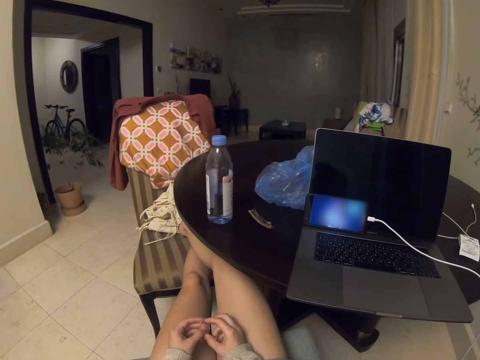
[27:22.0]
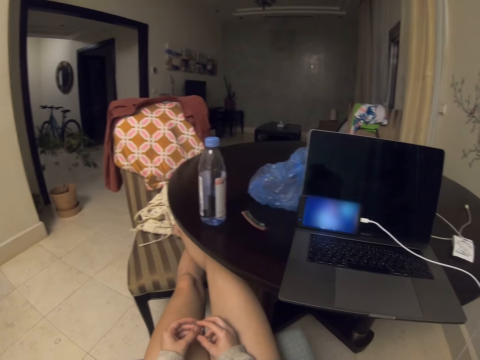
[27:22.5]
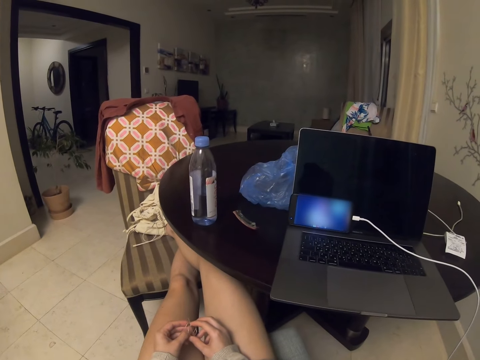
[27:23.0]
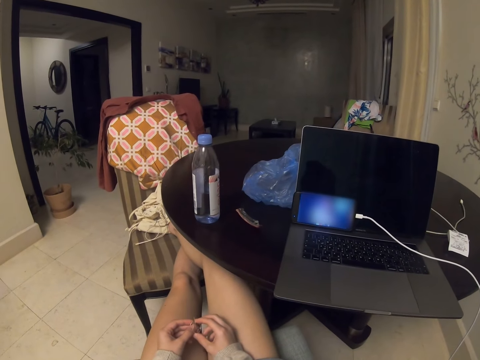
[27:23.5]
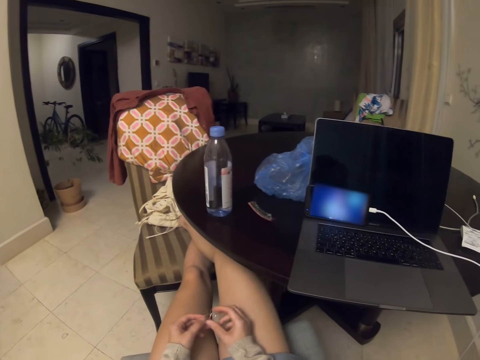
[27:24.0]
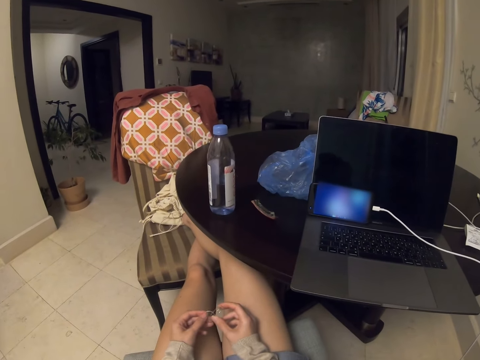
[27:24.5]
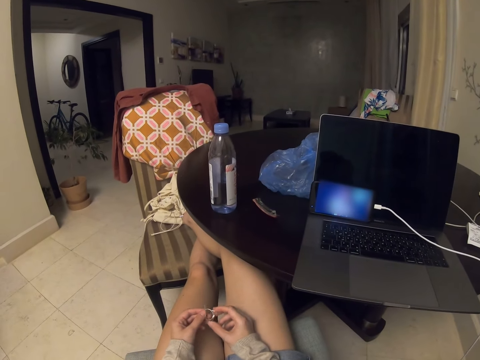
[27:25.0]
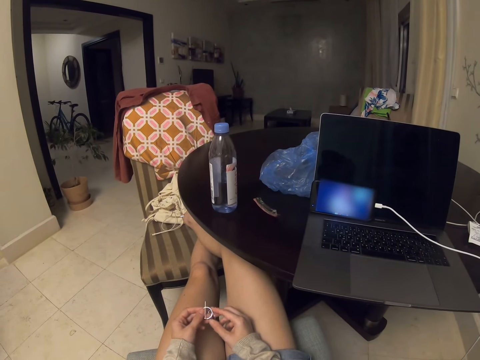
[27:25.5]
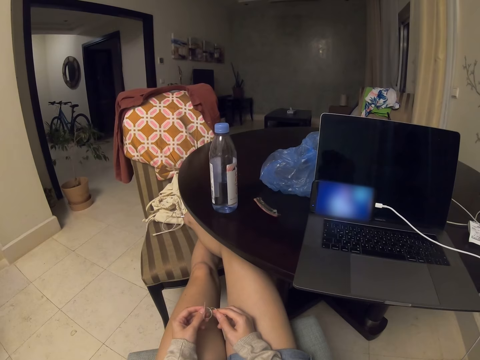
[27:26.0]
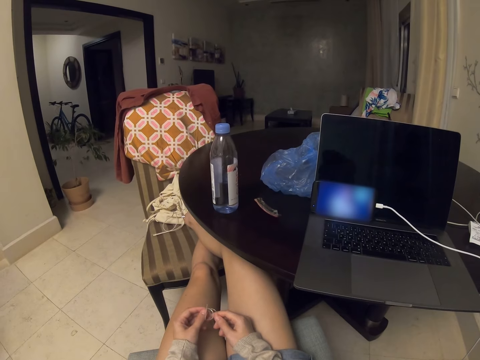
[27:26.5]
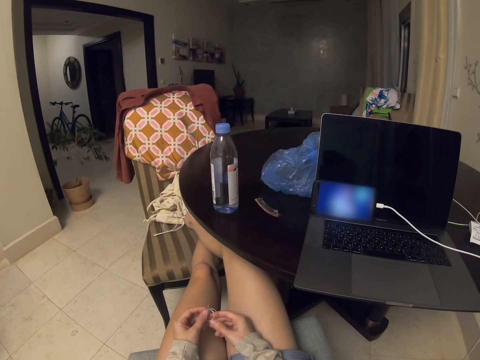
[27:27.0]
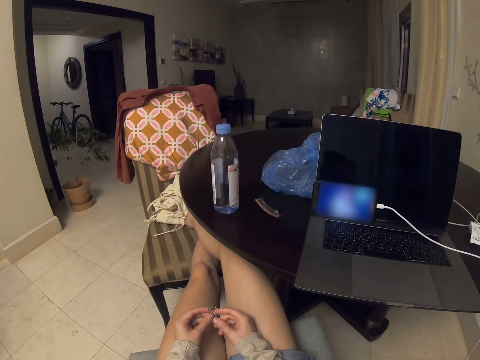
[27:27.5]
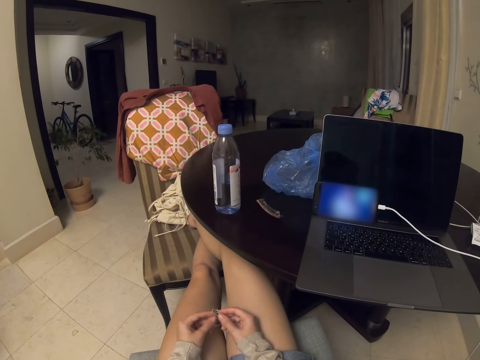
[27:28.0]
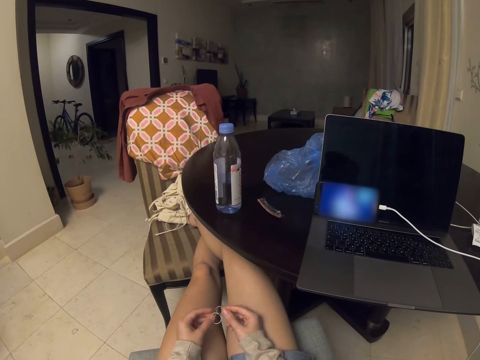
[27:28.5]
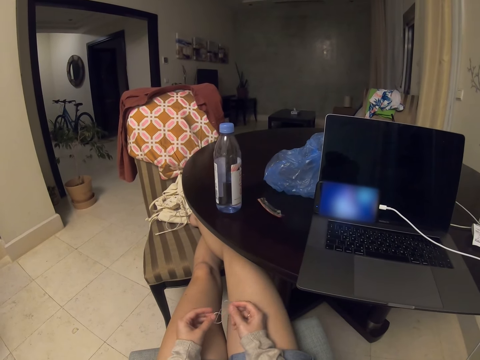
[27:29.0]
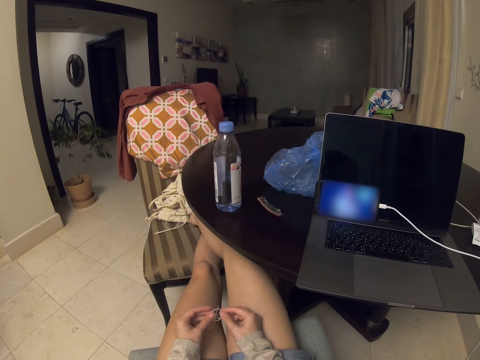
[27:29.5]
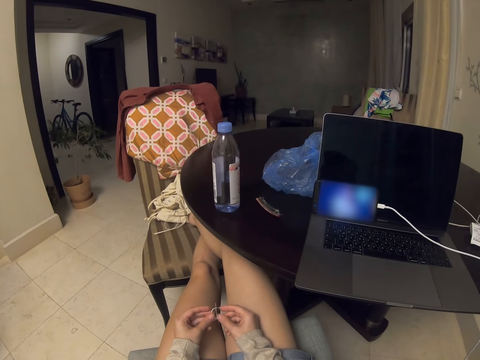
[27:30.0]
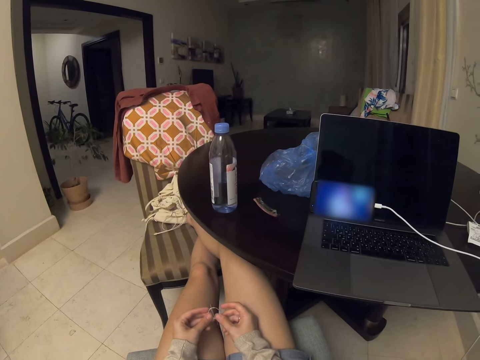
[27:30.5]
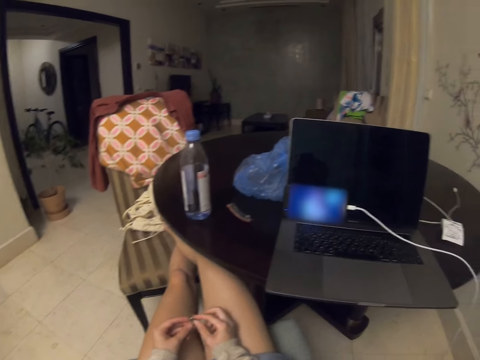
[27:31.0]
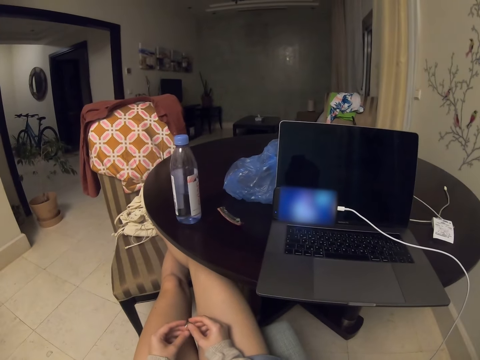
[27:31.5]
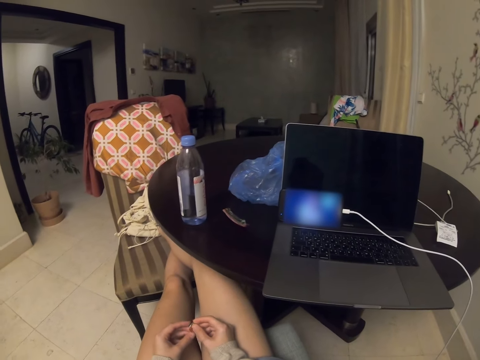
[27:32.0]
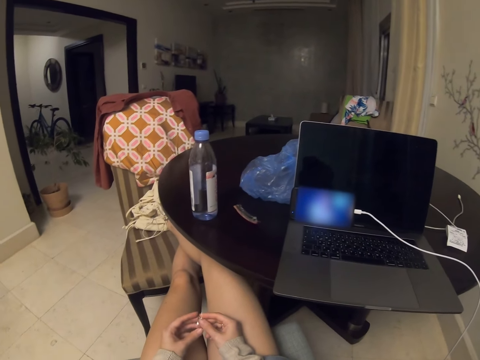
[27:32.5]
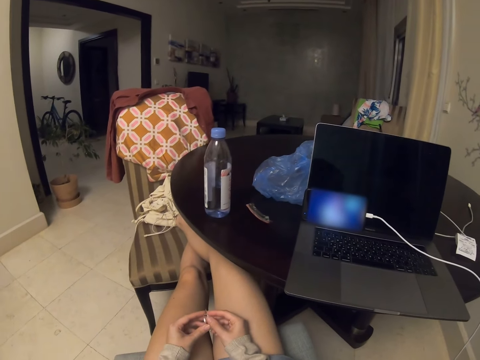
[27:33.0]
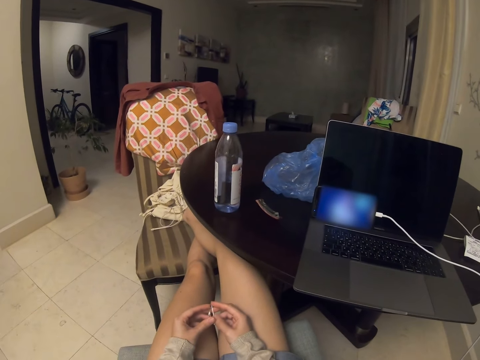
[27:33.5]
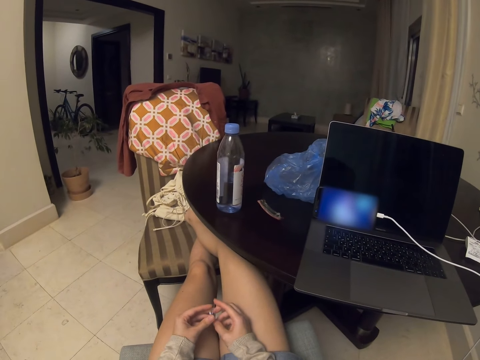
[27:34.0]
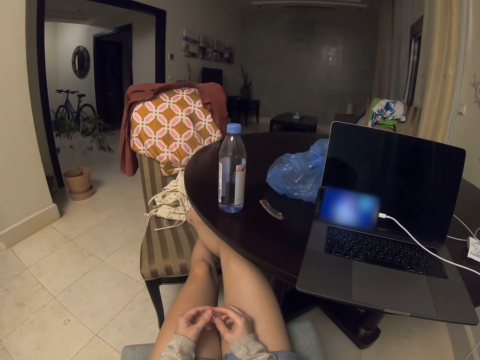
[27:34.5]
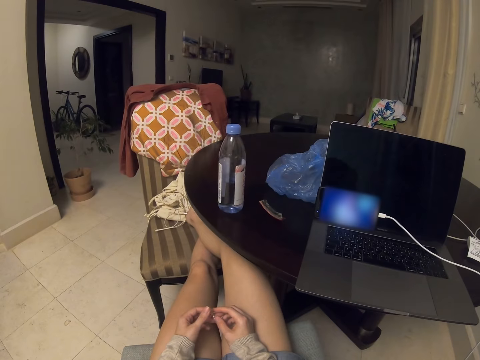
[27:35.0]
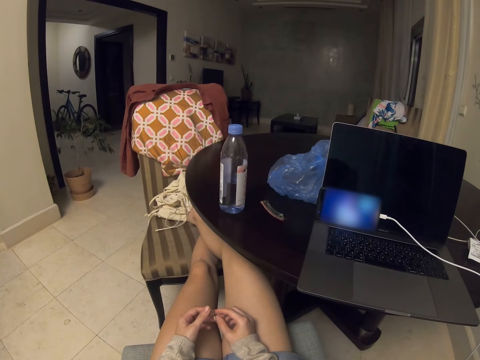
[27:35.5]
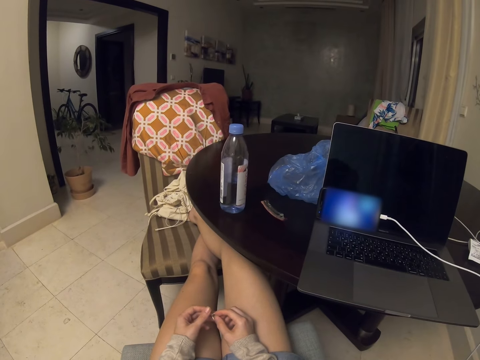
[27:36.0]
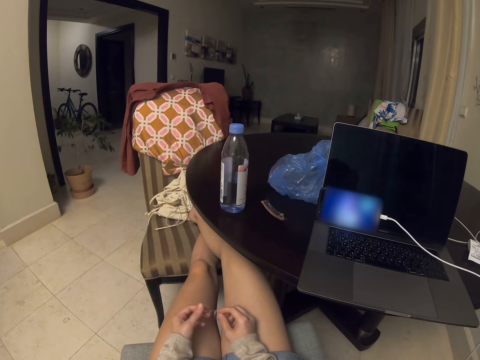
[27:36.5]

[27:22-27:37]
The camera wearer looks at the phone.

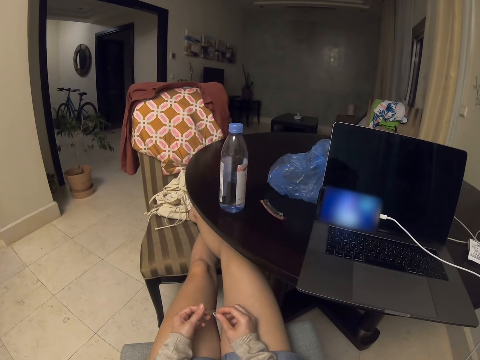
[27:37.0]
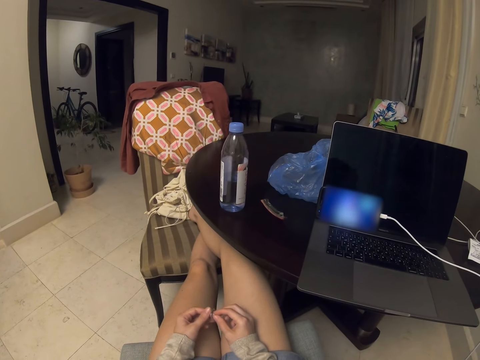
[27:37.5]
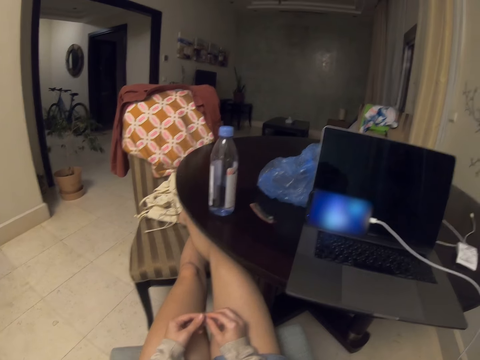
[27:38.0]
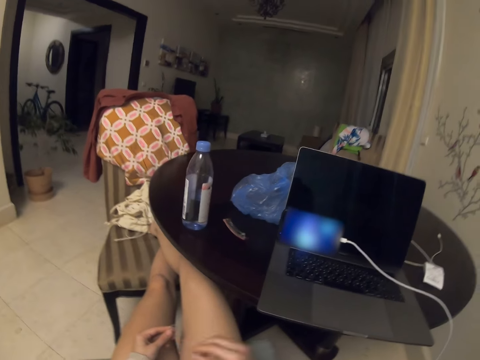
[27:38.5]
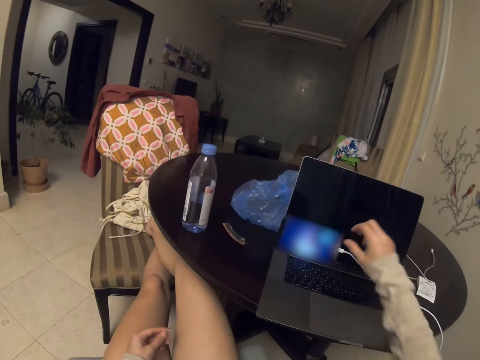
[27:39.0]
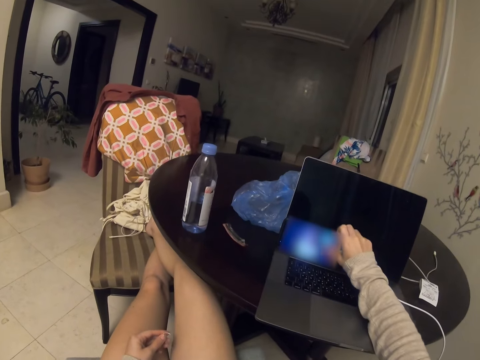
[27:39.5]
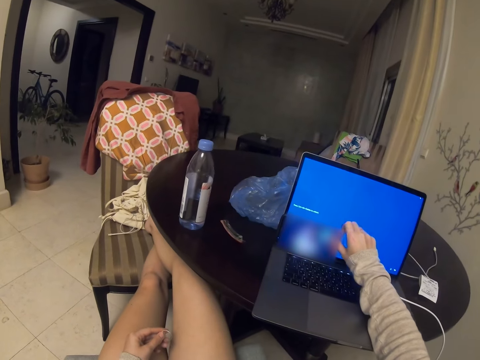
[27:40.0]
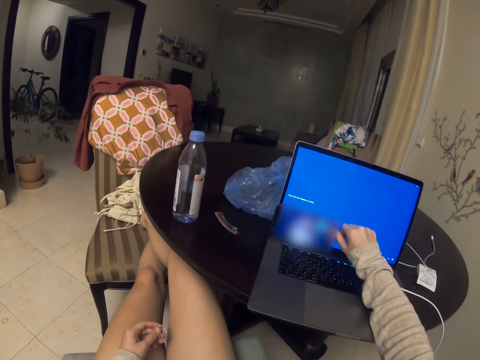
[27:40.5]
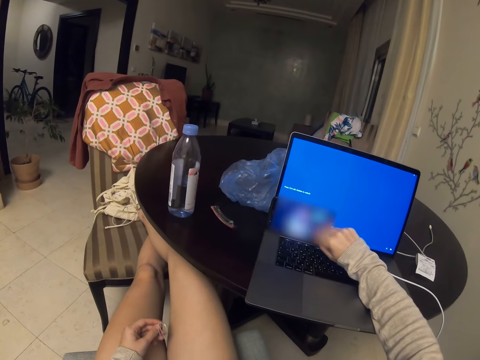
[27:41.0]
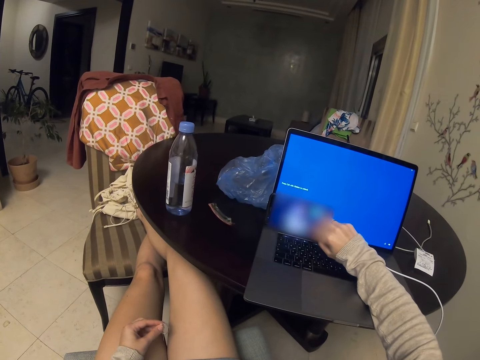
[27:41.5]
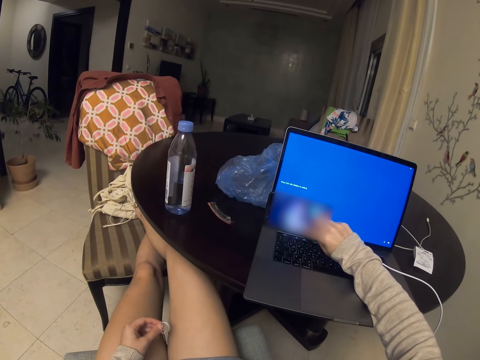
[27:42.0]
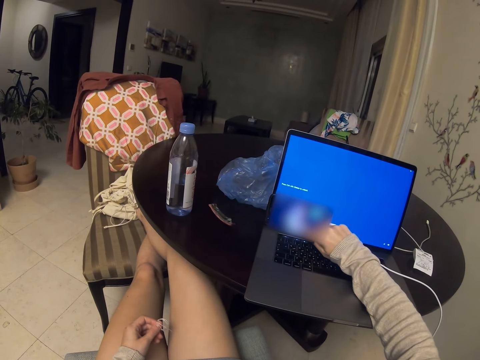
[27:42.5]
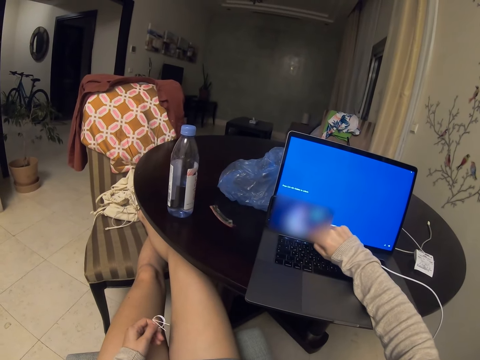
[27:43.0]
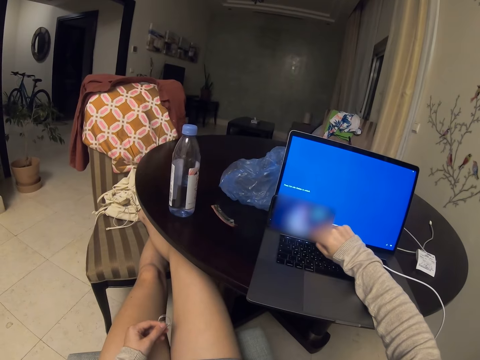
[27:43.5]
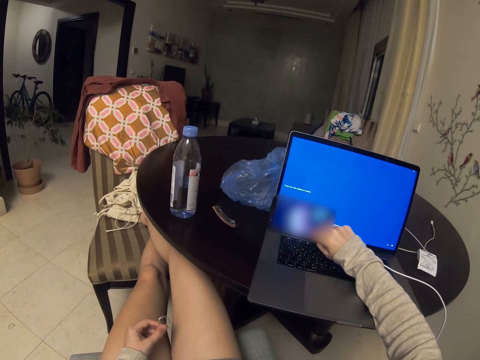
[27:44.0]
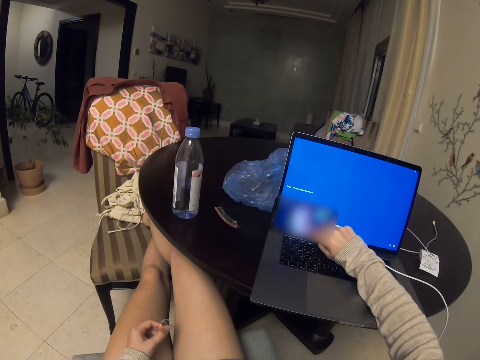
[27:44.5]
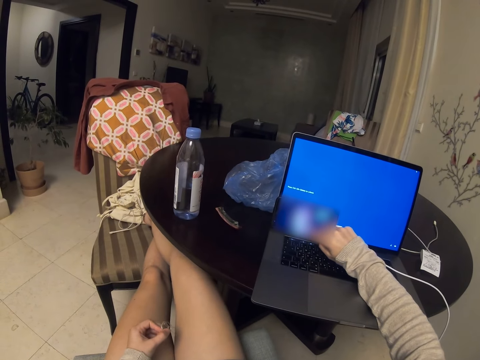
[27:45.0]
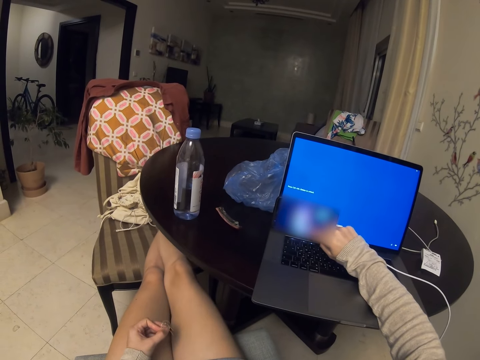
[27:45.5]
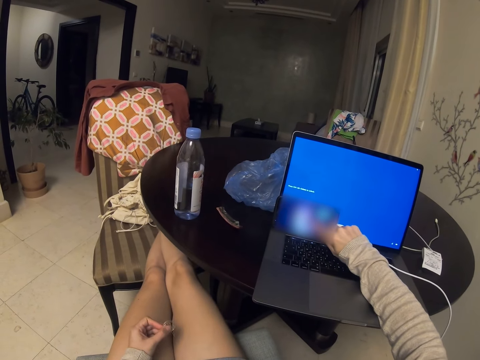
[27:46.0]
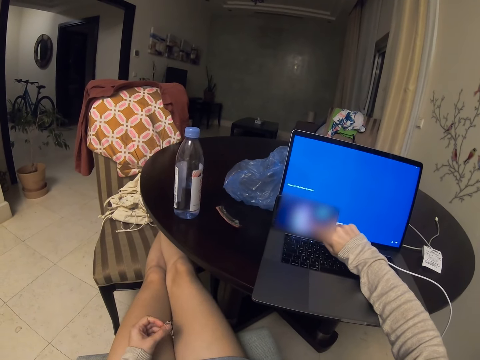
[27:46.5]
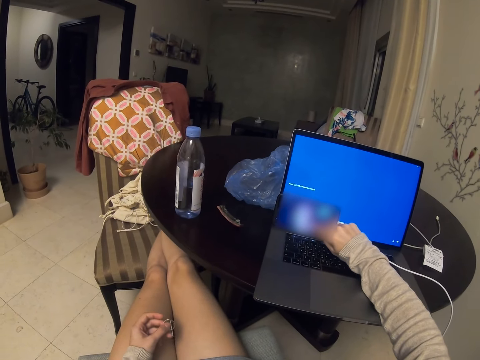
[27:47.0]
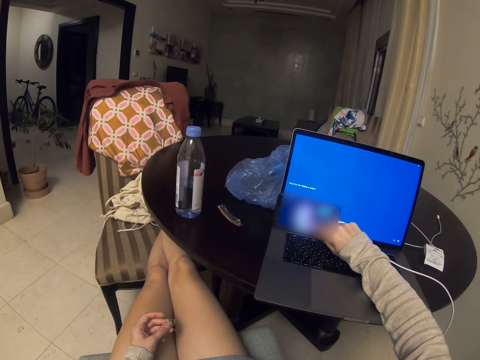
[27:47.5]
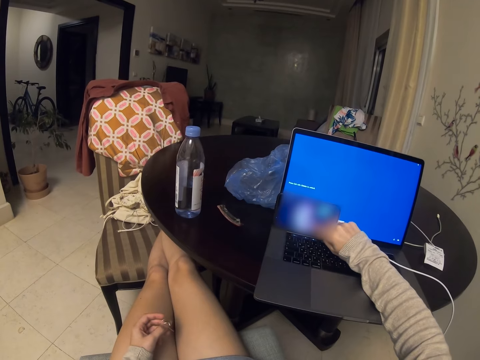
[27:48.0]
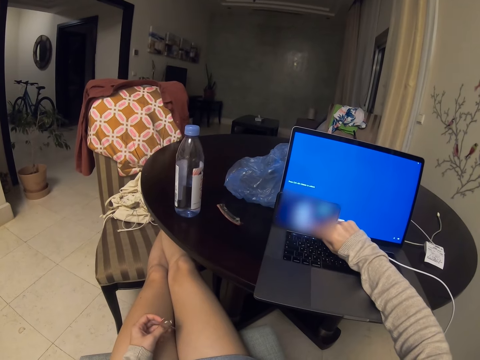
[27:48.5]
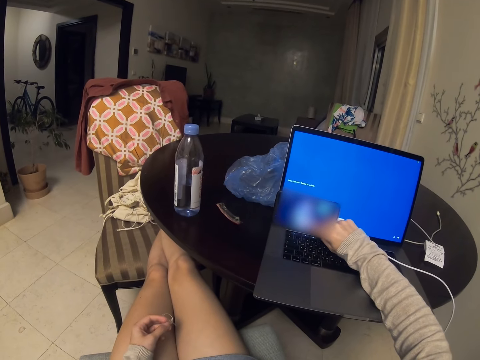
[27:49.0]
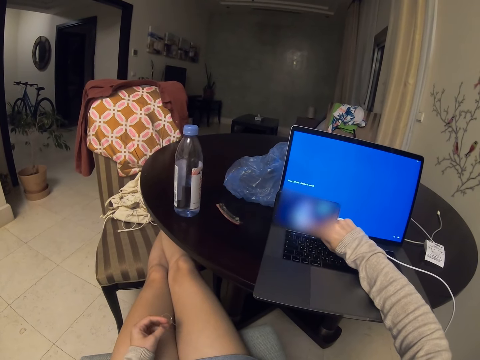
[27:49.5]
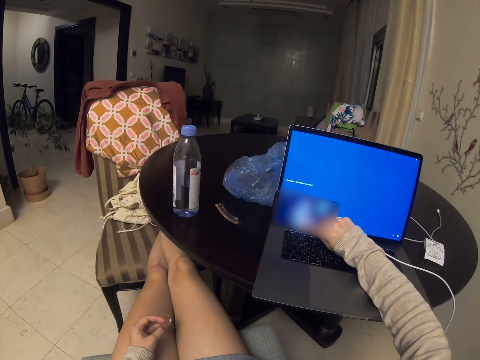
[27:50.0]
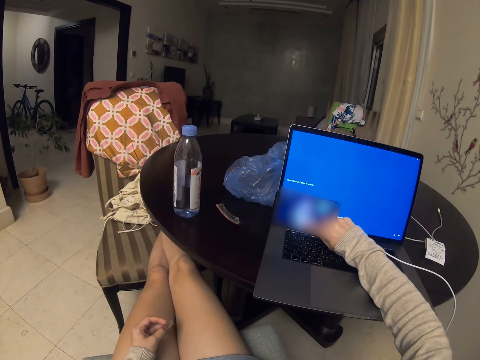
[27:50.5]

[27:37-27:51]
The camera wearer puts a hand on the laptop. They tap the laptop.
